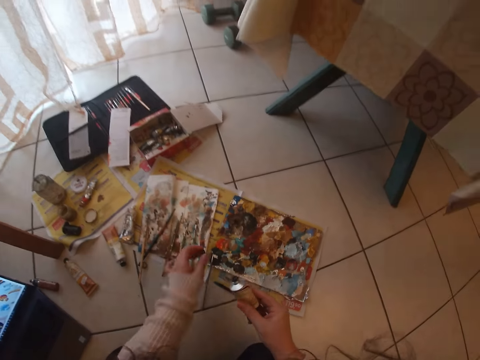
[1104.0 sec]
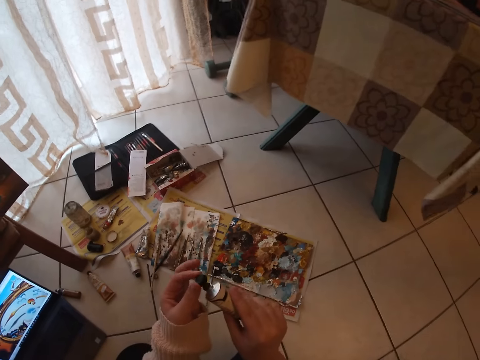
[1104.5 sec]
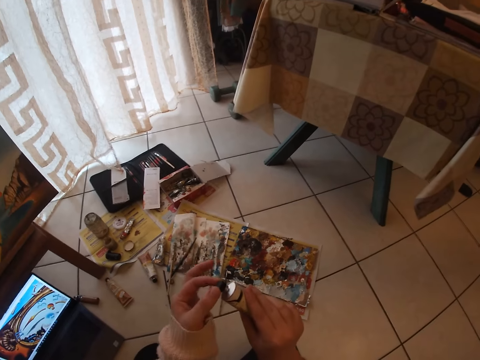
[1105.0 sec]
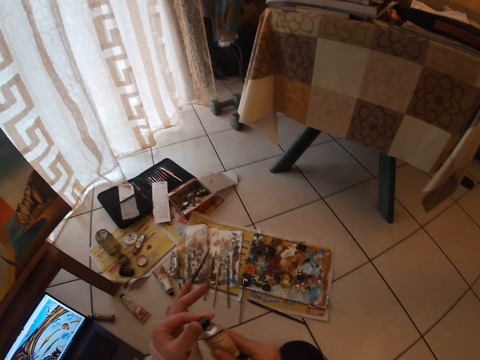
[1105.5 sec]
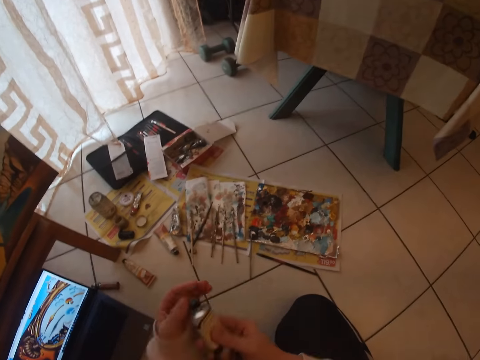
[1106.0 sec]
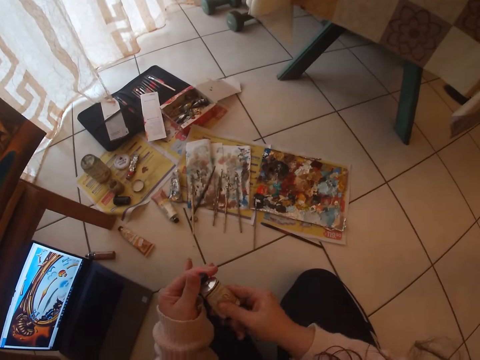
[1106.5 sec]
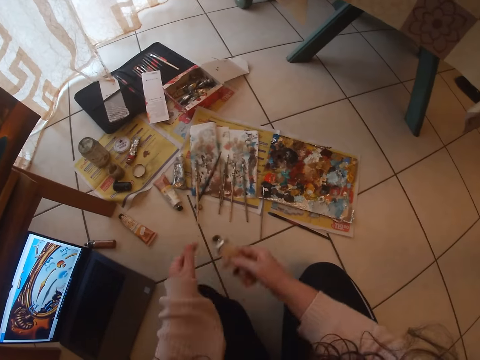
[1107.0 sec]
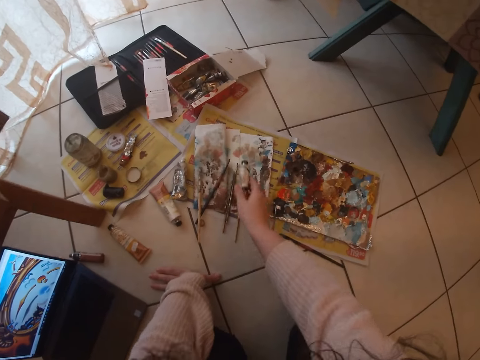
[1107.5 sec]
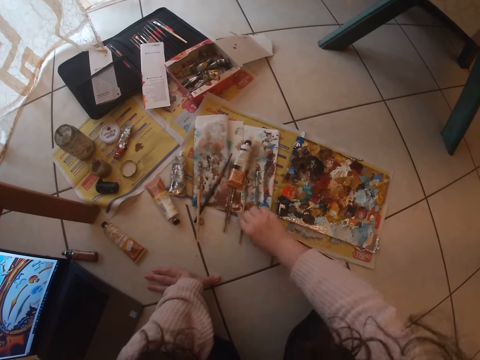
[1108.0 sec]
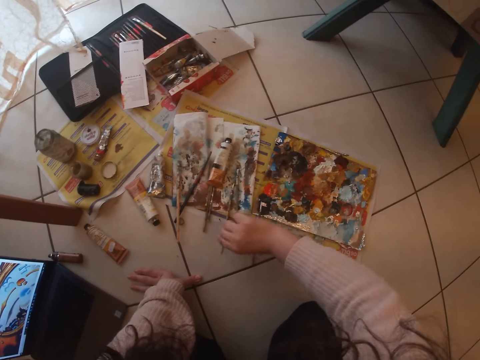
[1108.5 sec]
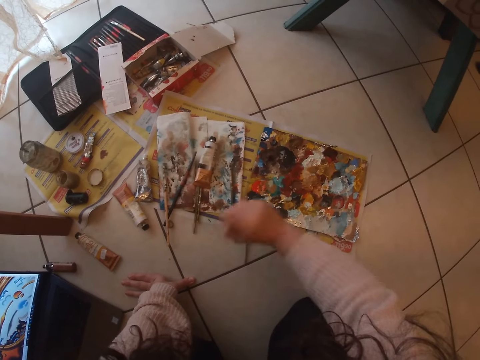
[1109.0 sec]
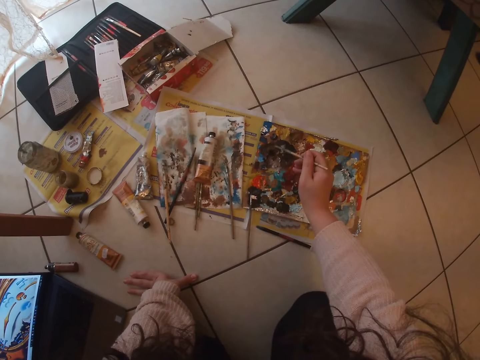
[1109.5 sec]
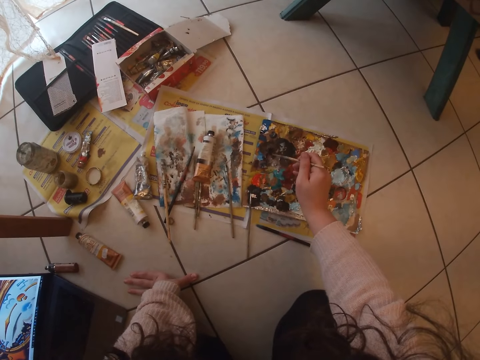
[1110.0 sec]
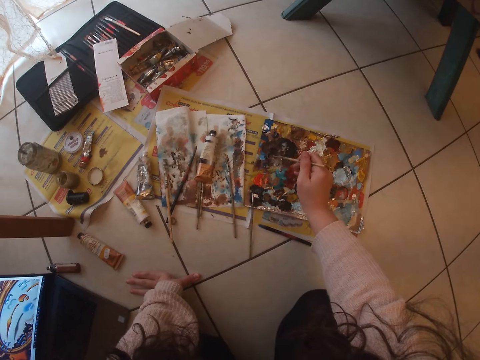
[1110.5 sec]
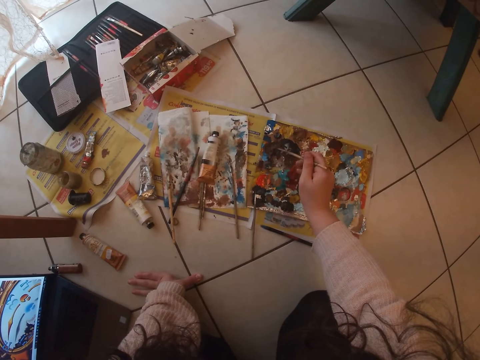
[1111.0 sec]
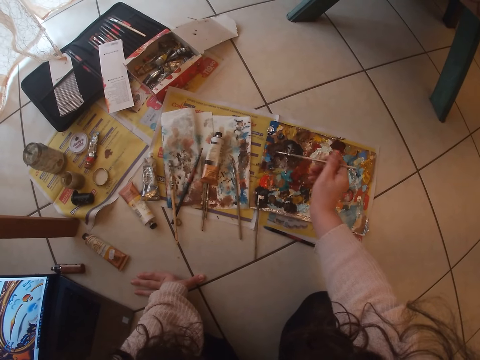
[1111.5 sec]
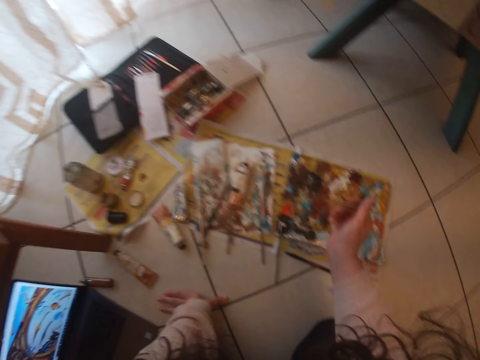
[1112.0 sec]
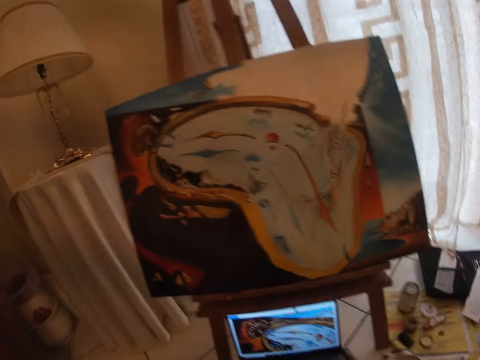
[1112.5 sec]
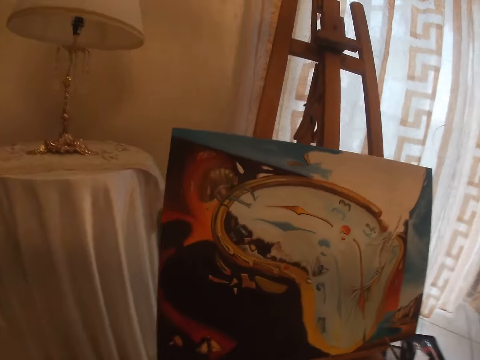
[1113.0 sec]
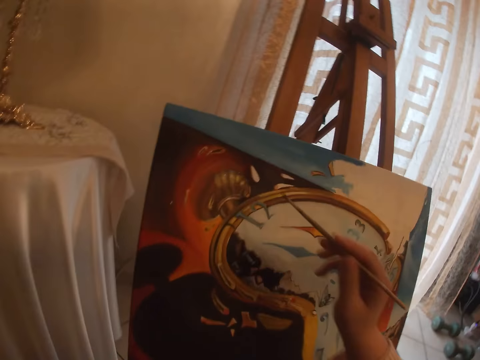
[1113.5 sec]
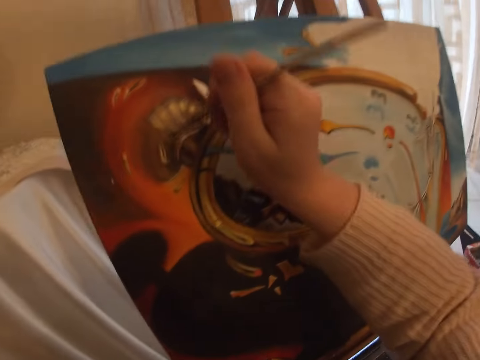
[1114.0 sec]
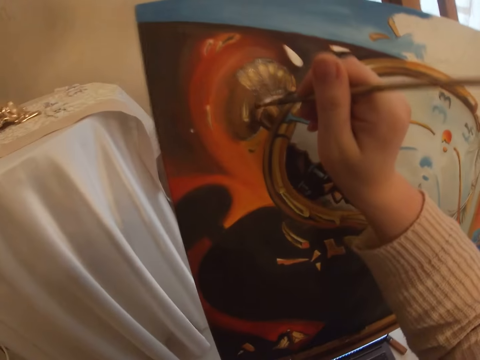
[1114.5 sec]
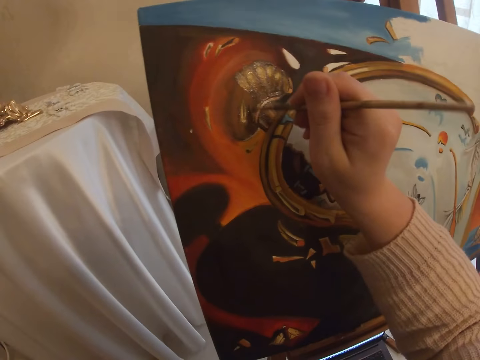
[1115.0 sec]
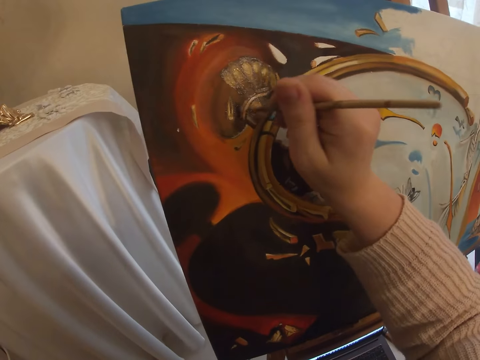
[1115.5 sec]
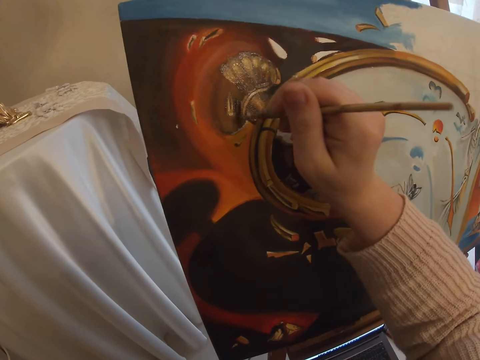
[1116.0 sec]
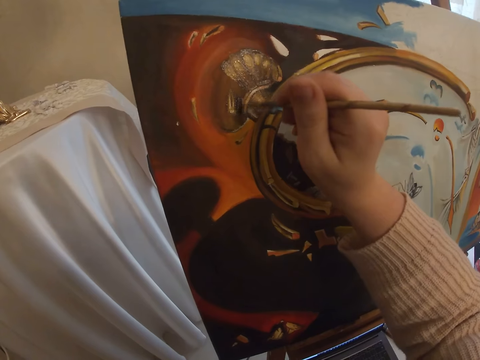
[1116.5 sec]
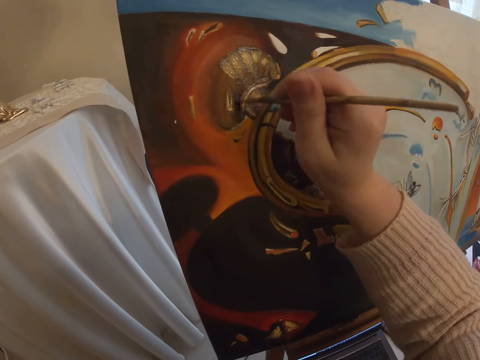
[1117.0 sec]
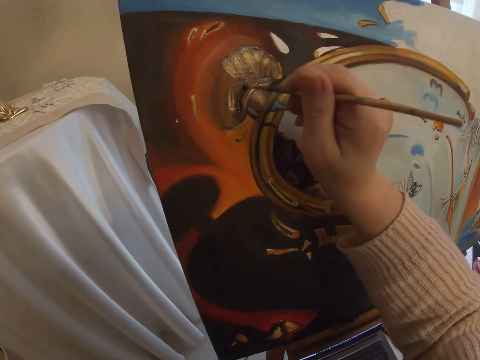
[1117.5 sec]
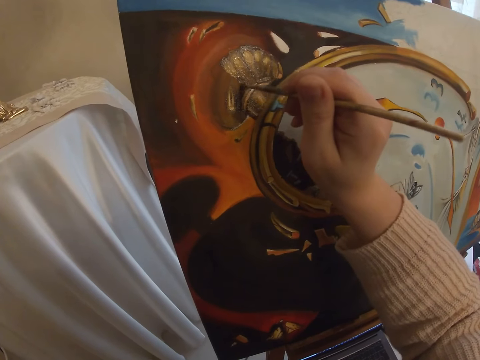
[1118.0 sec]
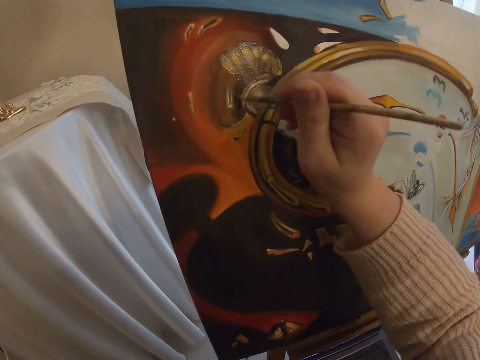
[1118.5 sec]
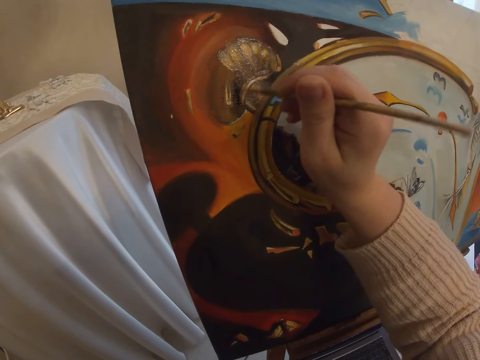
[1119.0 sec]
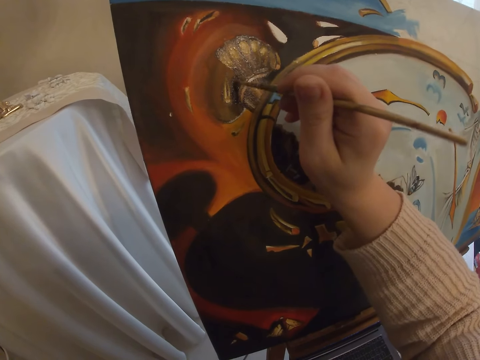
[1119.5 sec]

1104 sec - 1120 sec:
The camera wearer picks the cover of the tube of acrylic paint from the floor with her left hand. She covers the tube of acrylic paint. She drops the tube of acrylic paint on the floor. She puts a hand on the floor. She picks another brush from the floor with her right hand. She picks paint from the paint board with the brush in her right hand. She paints with the brush in her right hand the art on the canvas.

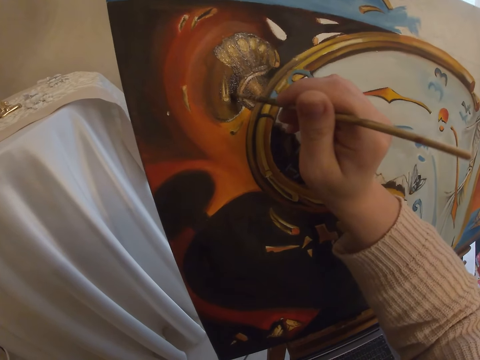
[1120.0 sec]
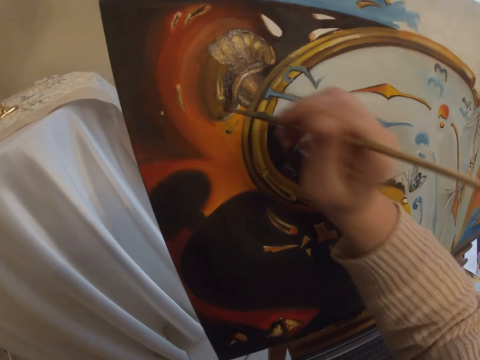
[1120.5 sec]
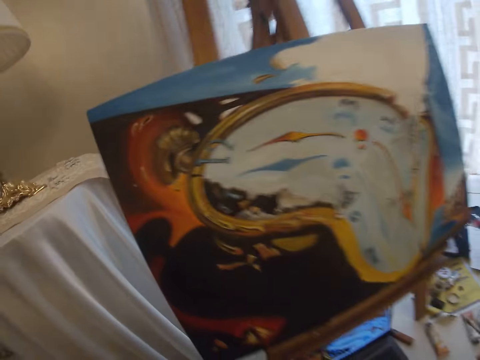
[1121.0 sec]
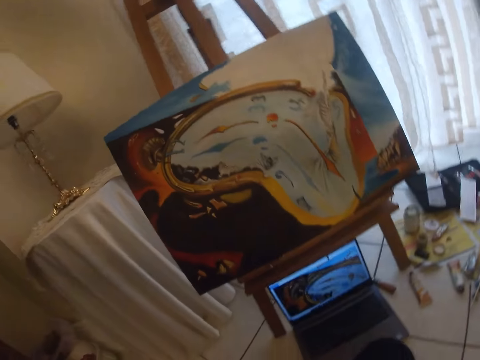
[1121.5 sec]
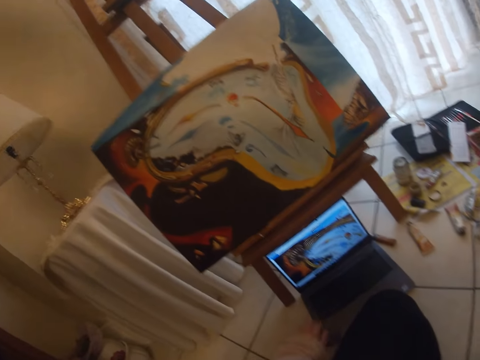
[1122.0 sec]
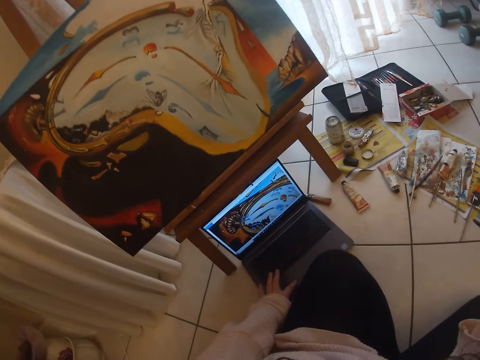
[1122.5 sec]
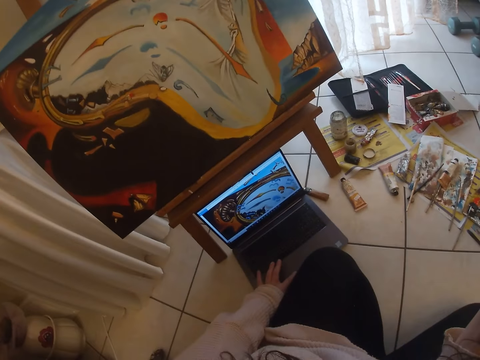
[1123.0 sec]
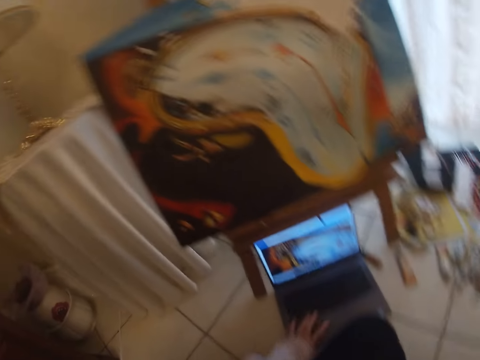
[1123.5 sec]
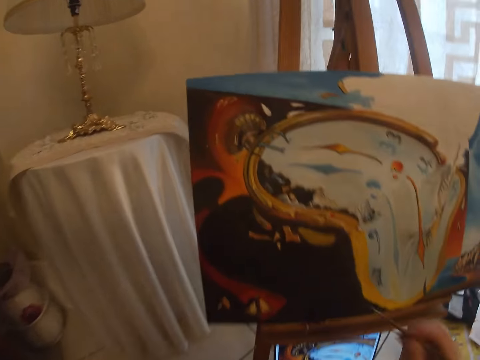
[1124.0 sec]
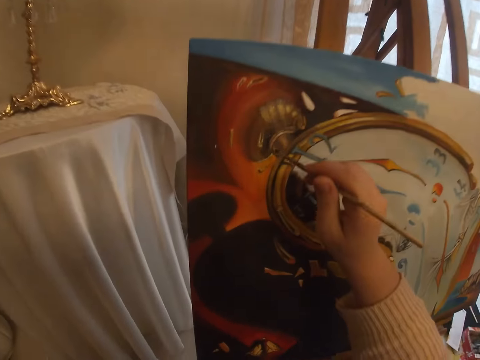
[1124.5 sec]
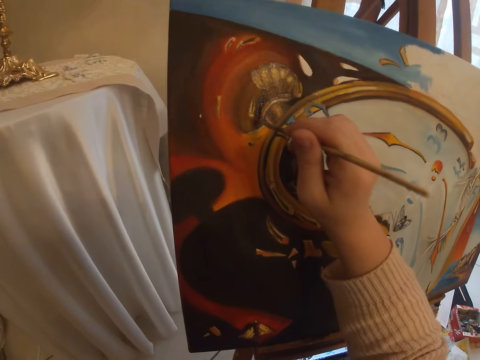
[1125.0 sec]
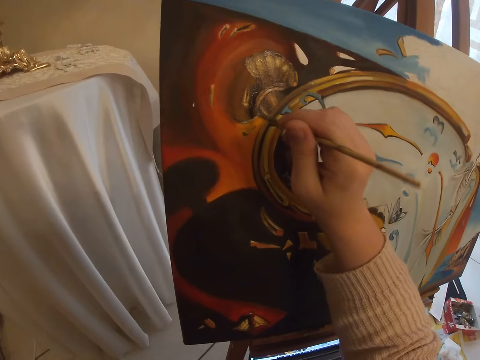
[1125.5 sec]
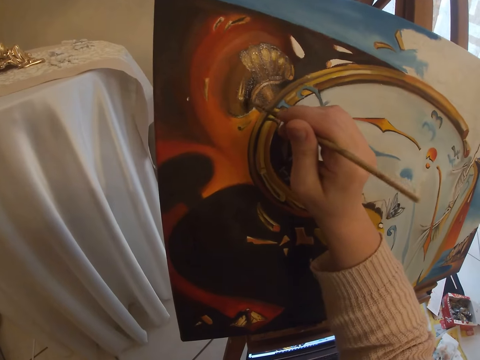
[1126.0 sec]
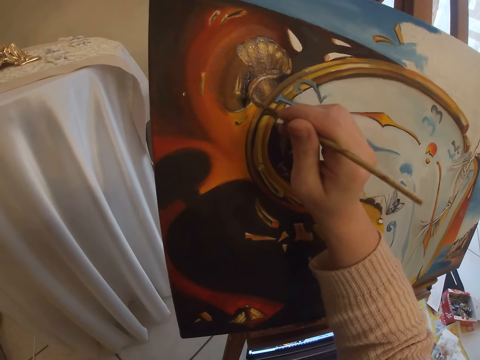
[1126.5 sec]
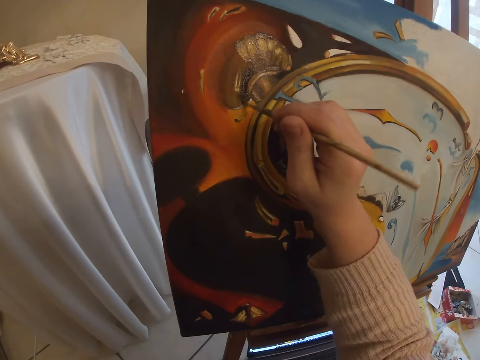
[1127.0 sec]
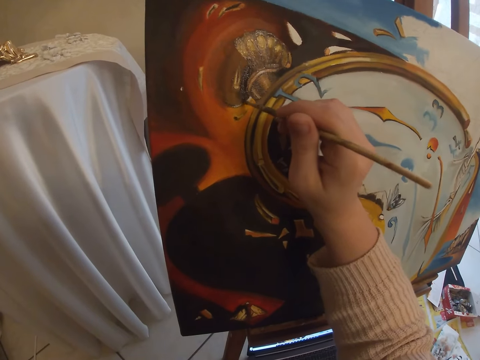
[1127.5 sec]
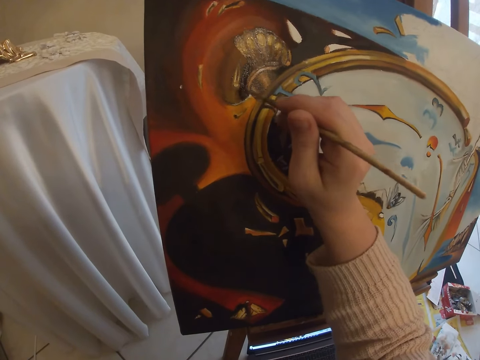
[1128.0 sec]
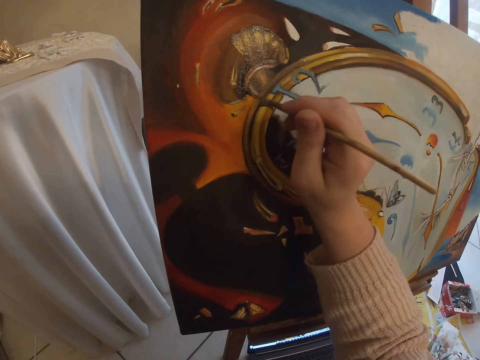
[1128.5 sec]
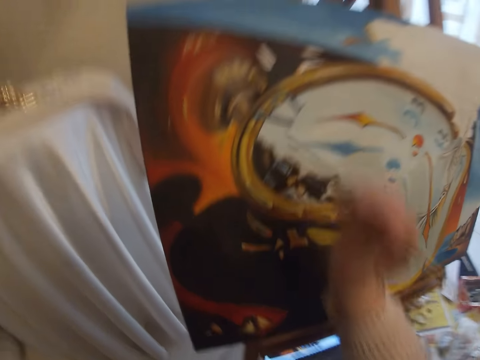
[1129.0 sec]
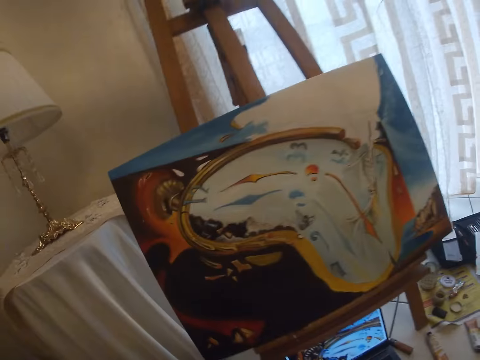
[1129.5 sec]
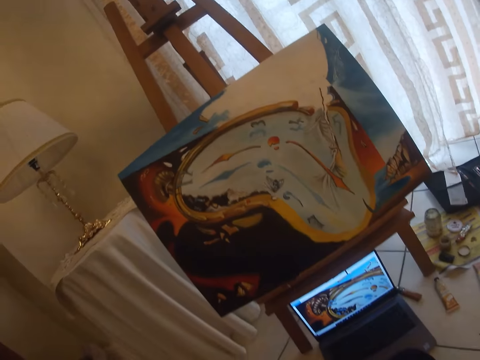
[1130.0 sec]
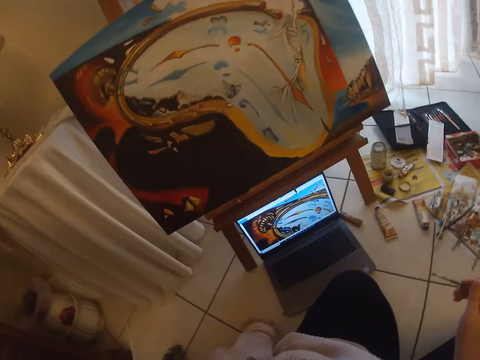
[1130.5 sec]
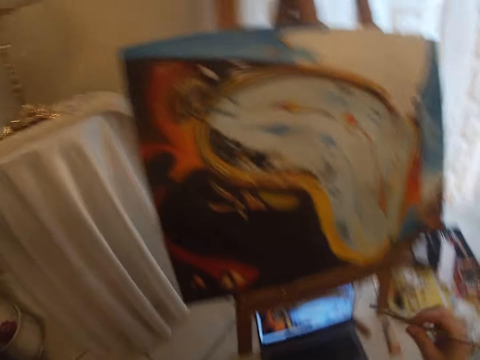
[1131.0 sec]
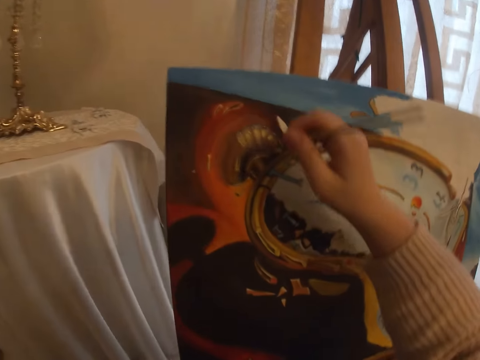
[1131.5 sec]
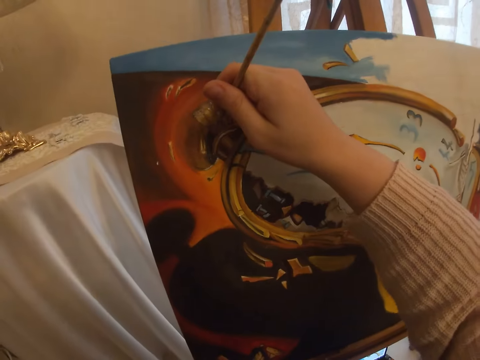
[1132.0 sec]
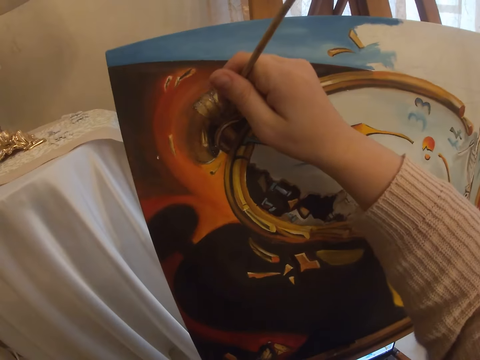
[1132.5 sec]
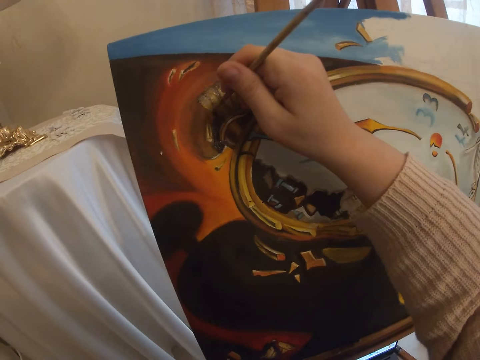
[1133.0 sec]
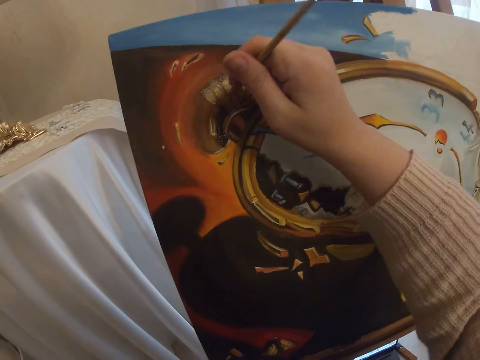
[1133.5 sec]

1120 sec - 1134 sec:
The camera wearer operates a laptop with her hand on the track pad. She paints with the brush in her right hand the art on the canvas. She checks the screen of the laptop. She paints with the brush in her right hand the art on the canvas.
